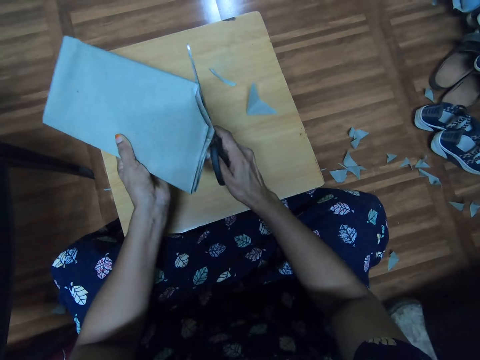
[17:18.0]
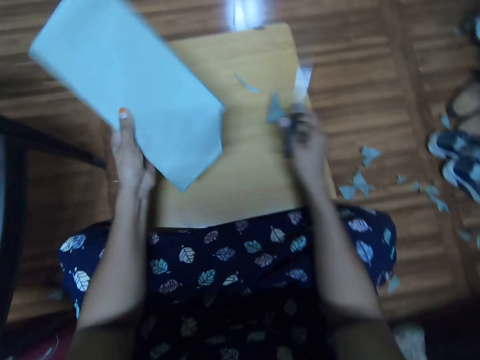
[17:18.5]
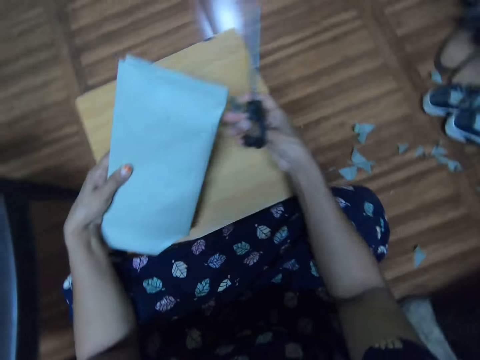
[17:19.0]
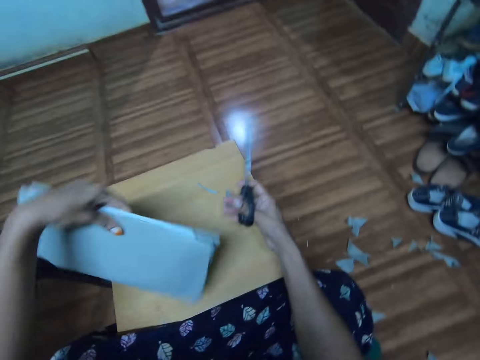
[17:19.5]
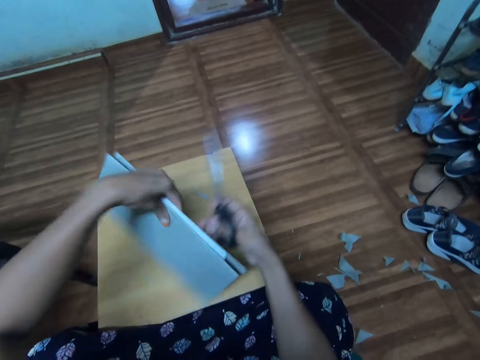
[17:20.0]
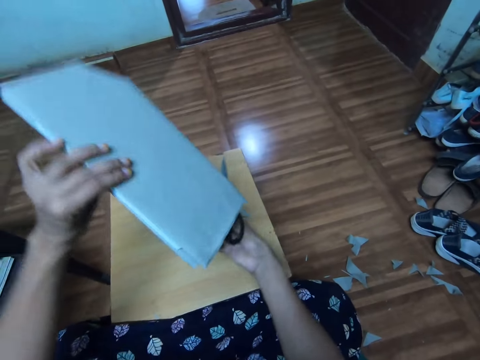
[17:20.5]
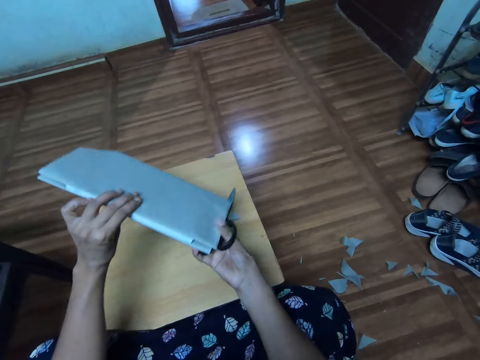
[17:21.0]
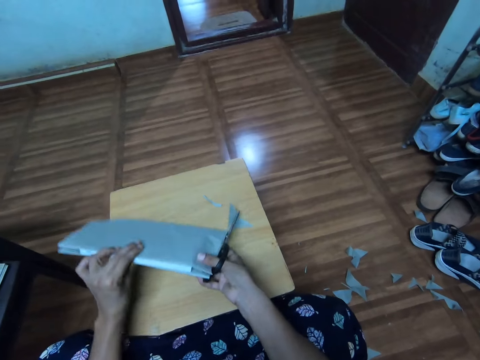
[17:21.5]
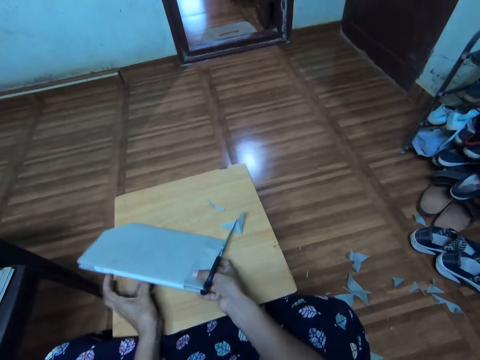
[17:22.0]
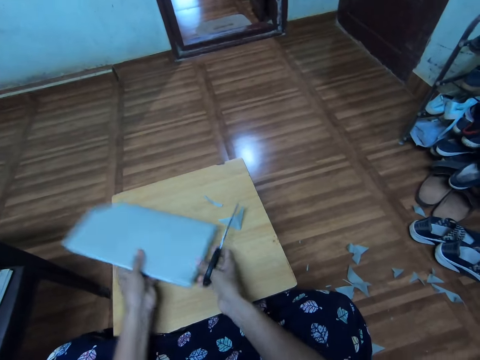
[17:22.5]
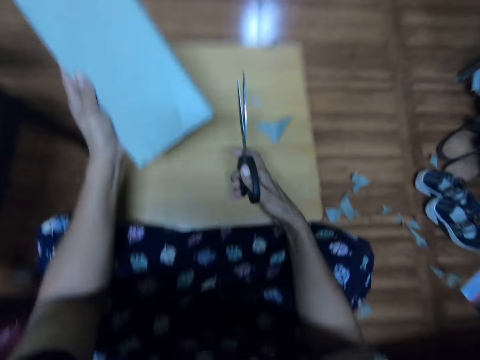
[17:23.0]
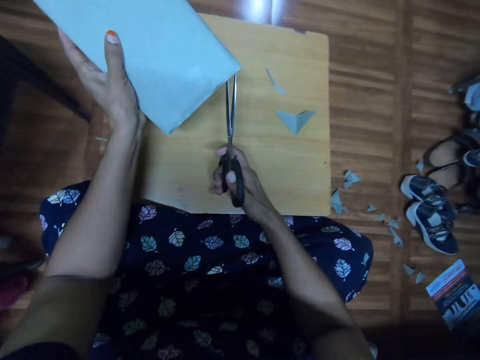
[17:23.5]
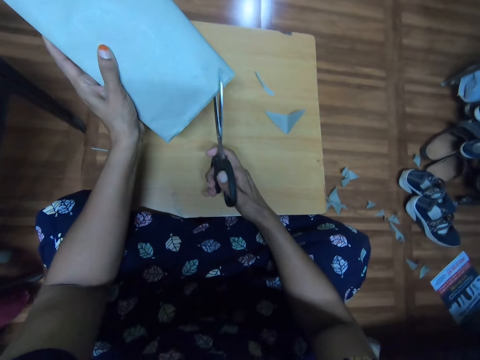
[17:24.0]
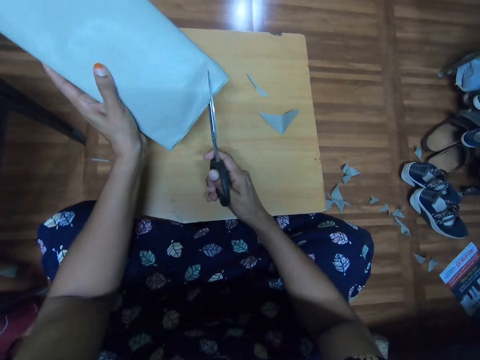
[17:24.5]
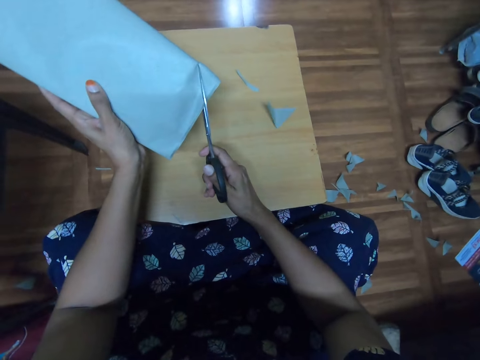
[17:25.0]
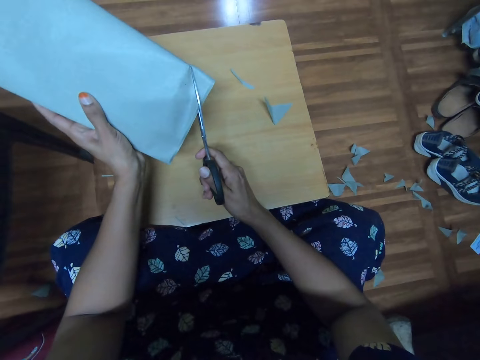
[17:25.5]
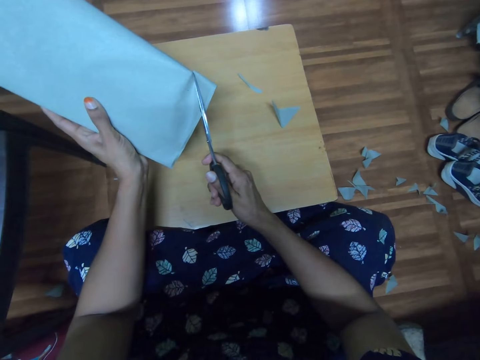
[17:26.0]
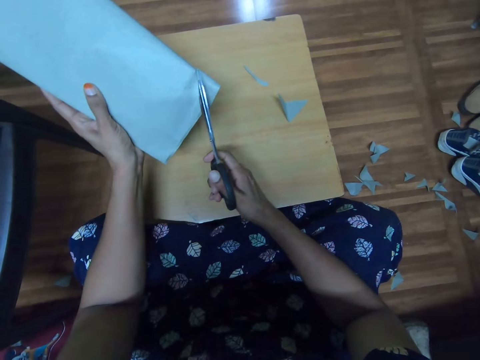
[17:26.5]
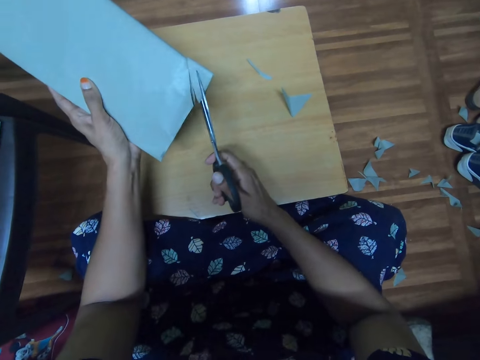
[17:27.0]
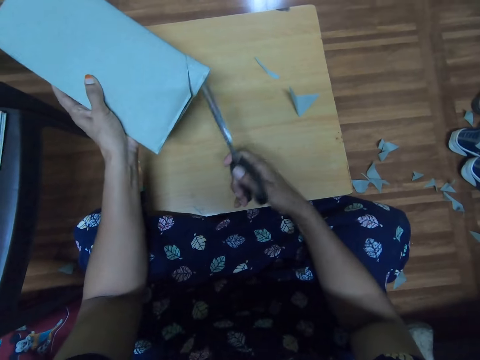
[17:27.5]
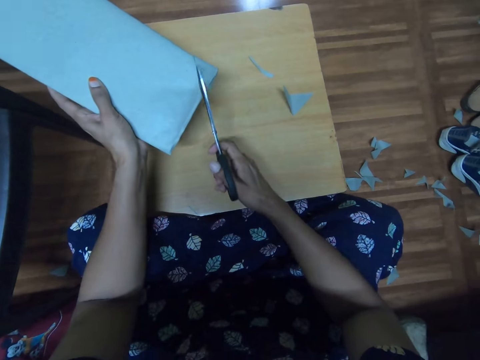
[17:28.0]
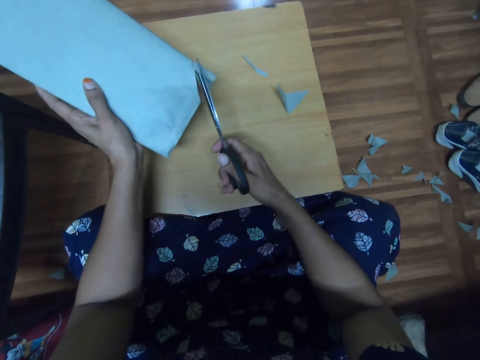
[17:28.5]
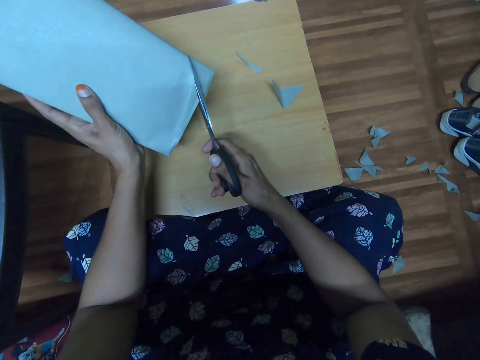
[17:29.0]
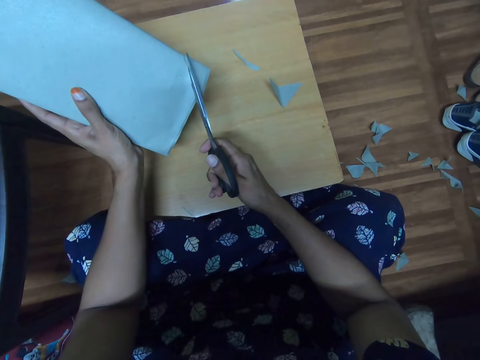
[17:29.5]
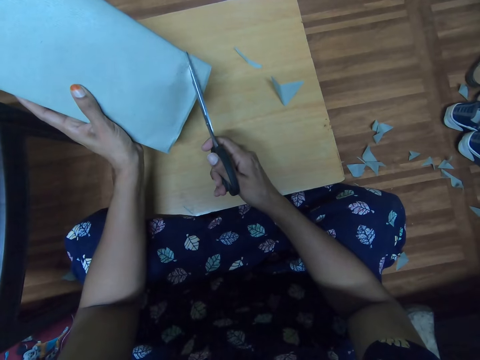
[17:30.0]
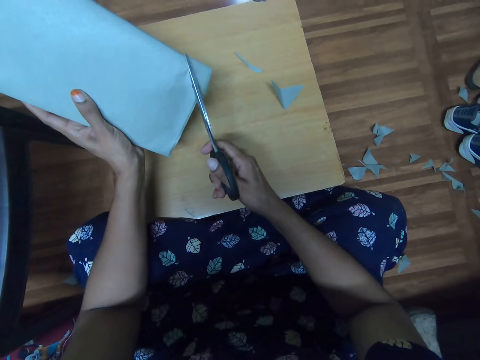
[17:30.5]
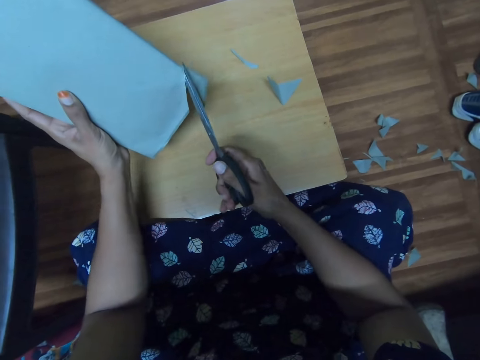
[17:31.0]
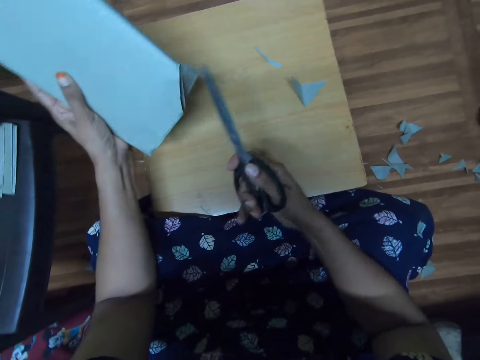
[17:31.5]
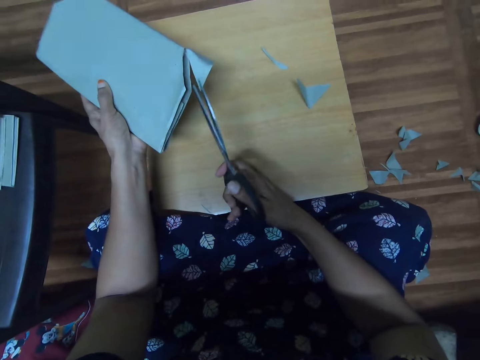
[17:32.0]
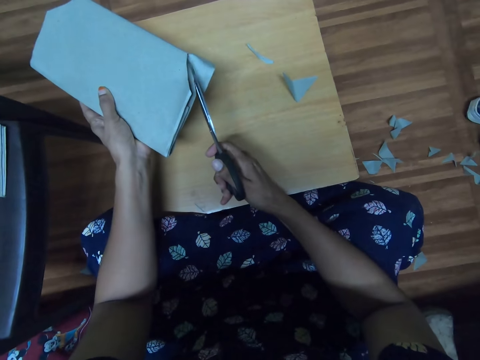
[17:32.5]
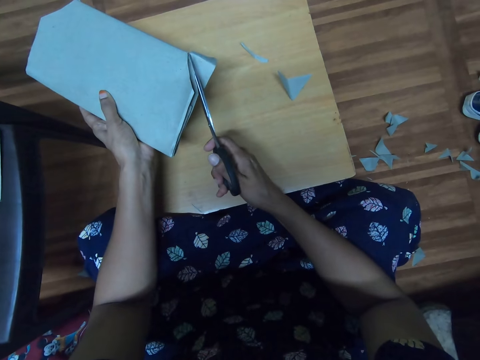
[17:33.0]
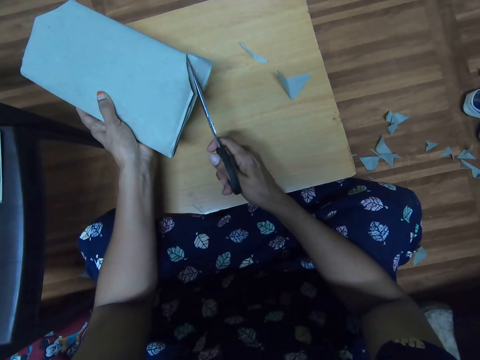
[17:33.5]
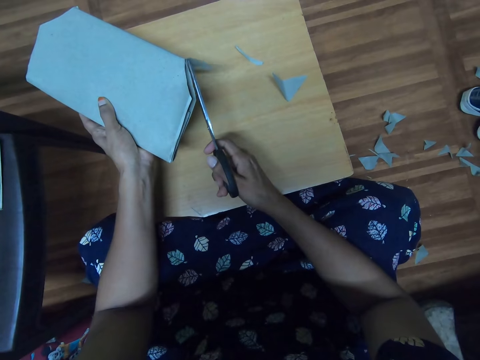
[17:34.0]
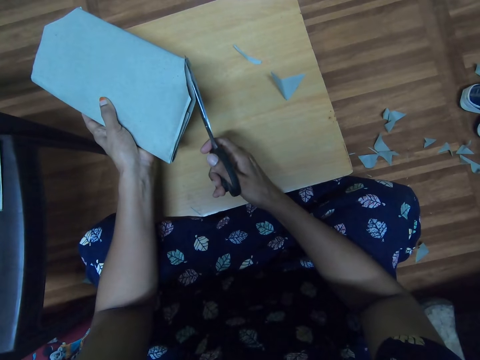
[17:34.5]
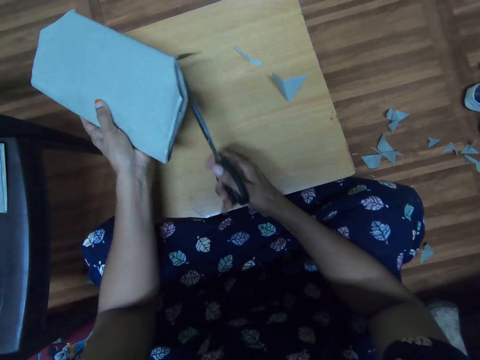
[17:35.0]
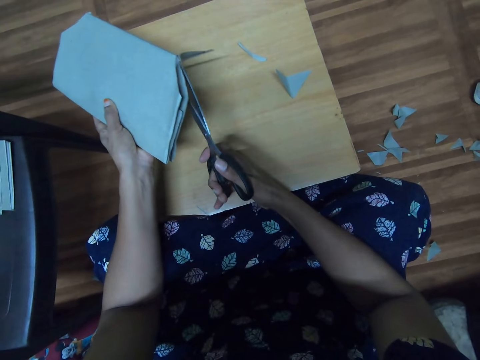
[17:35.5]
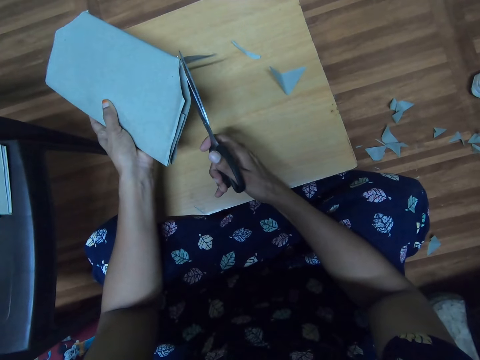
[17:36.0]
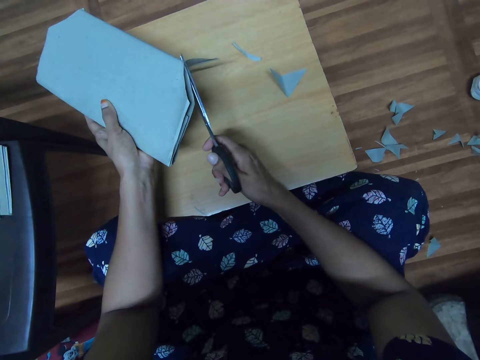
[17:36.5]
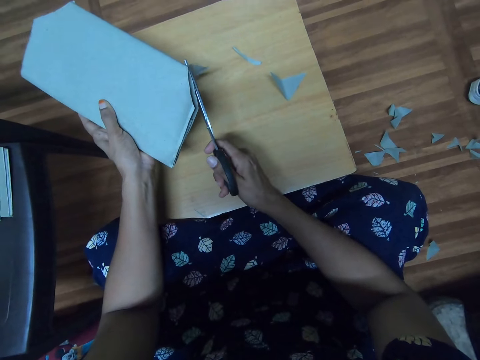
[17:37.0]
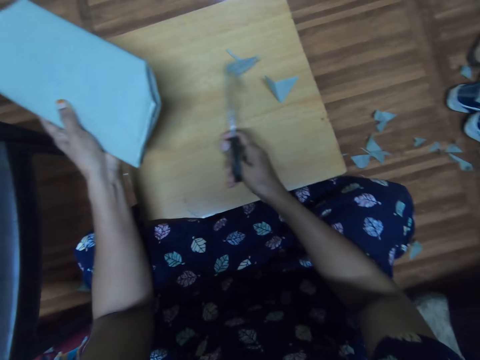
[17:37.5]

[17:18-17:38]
The camera wearer turns the book. They hold the book. They cut the manilla paper.
